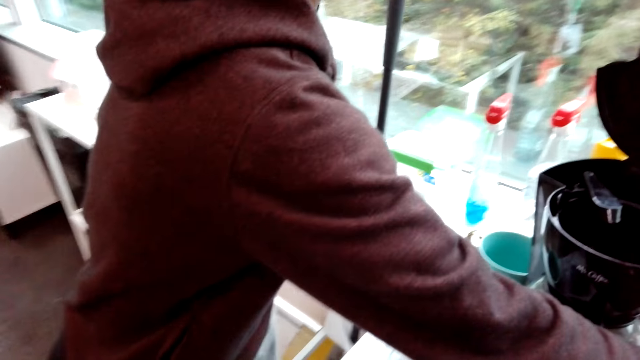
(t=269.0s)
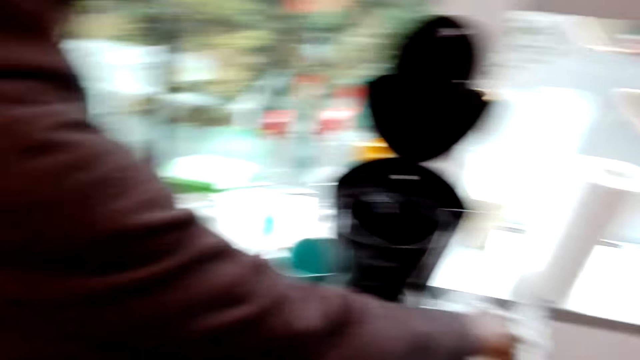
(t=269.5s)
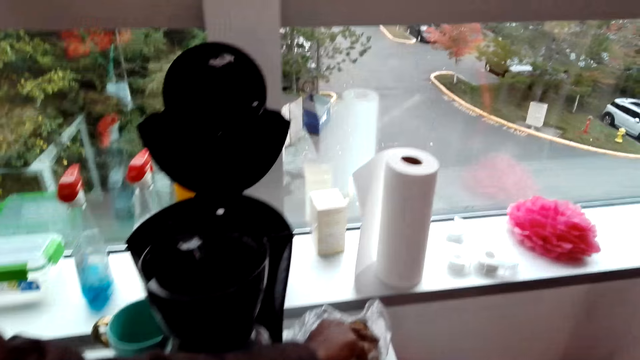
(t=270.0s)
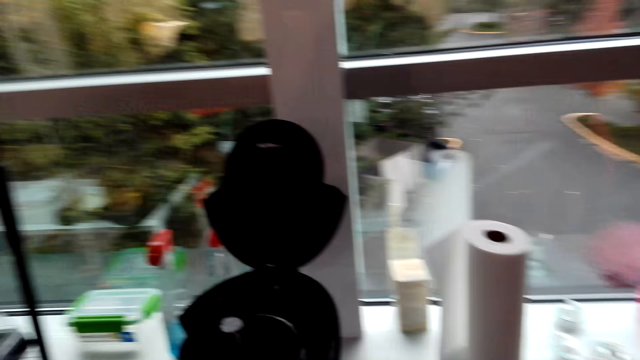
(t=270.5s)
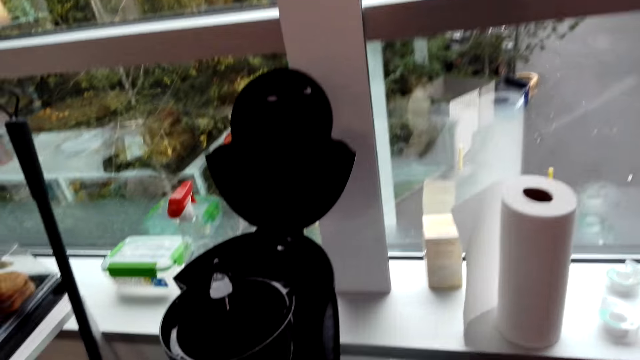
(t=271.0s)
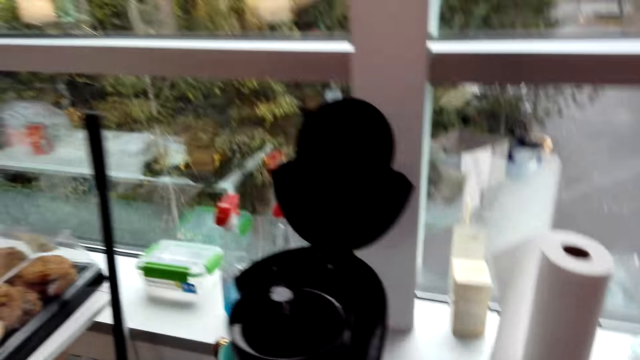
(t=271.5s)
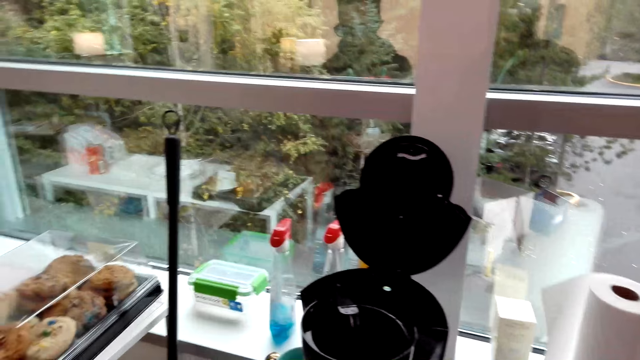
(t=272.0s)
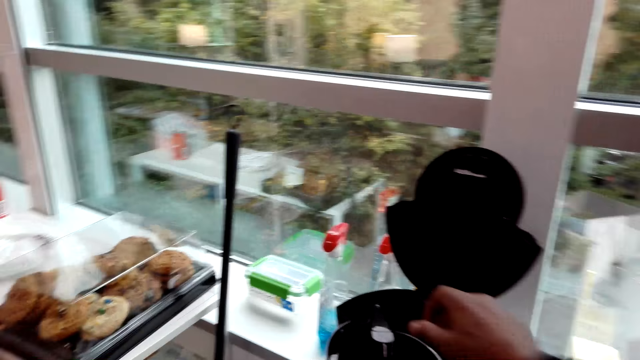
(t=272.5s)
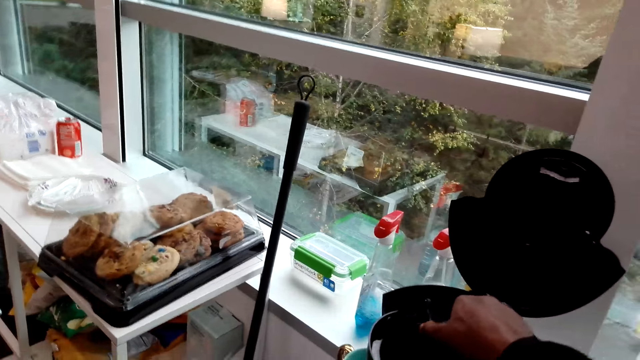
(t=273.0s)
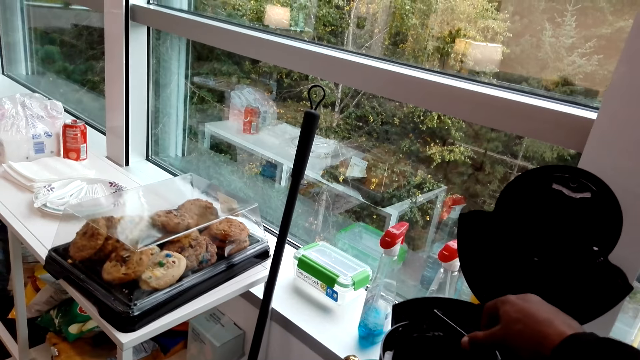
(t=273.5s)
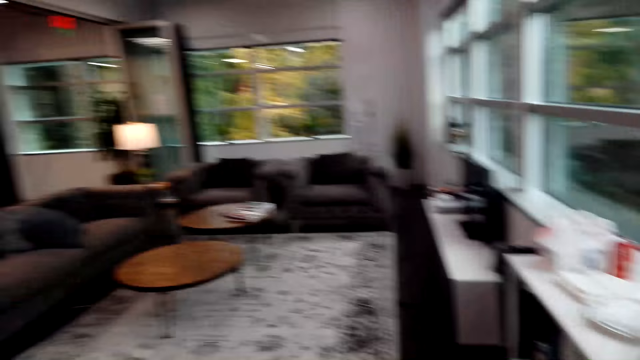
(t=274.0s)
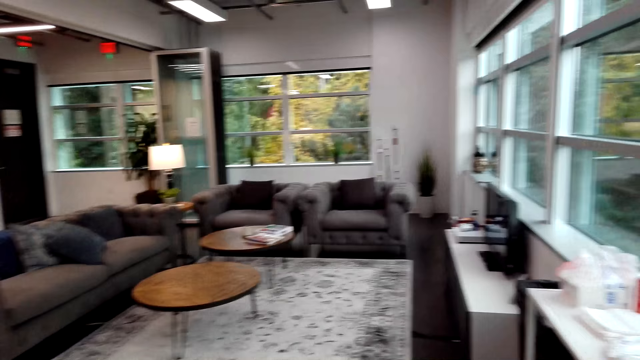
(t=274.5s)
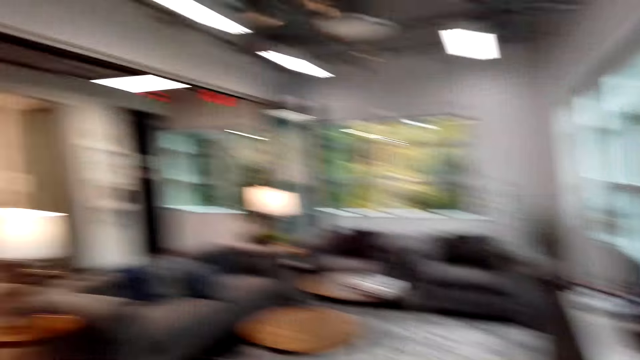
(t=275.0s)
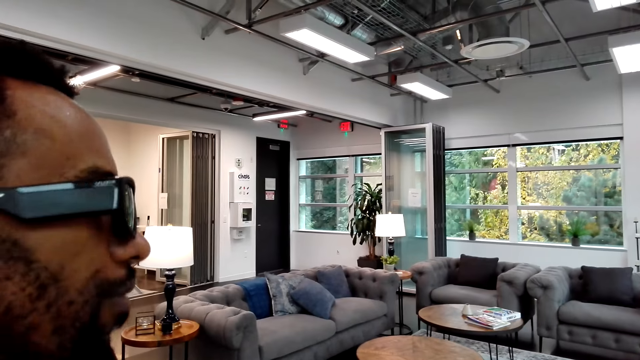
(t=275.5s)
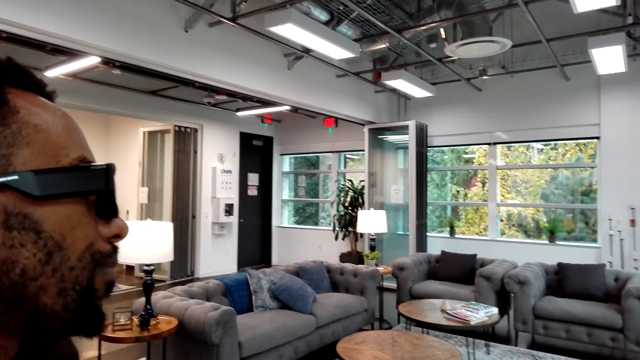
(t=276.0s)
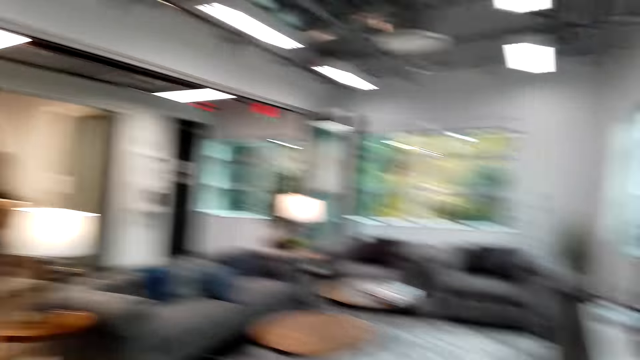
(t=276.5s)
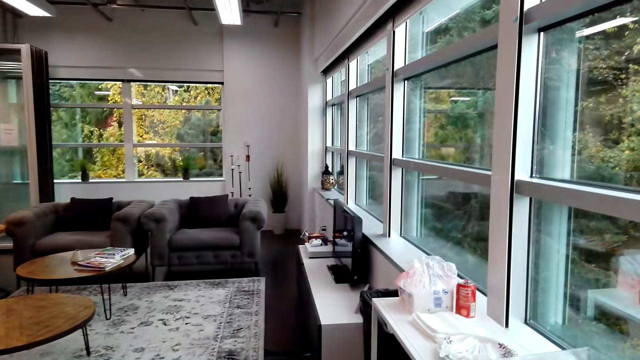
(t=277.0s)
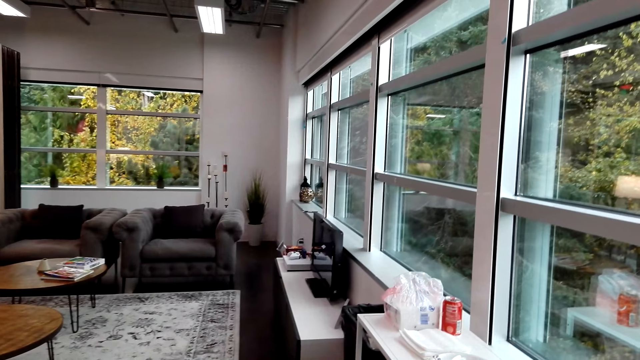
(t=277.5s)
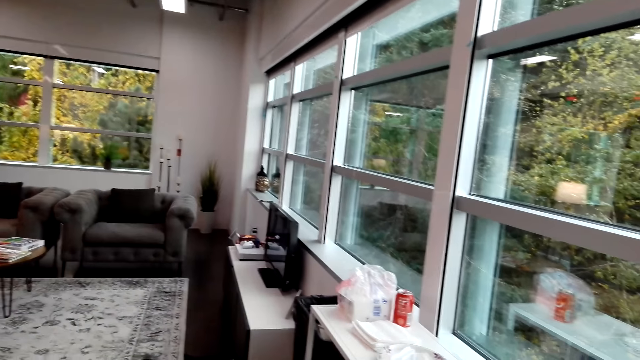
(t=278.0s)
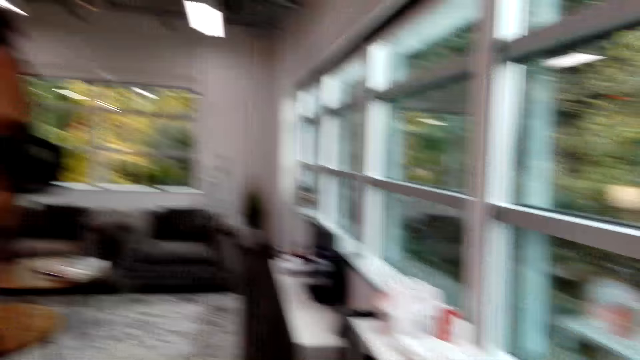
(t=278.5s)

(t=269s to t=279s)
A man does something. The camera wearer picks up something on the fridge, looks around and turns the coffee maker. They do something and look around. The man stands close to the camera wearer and talks to the camera wearer. The camera wearer looks around.

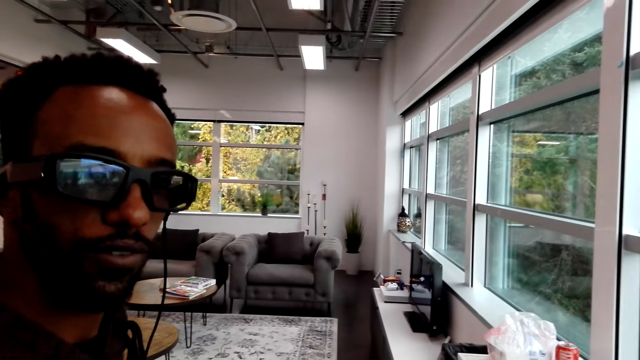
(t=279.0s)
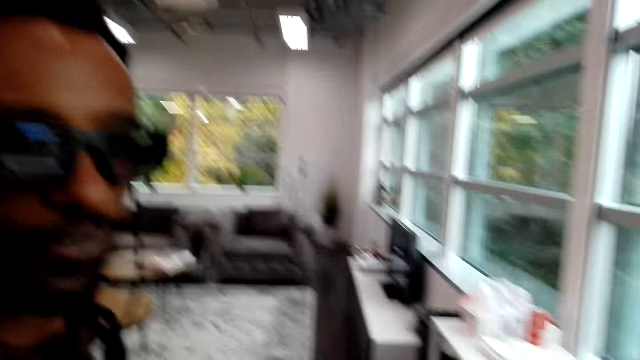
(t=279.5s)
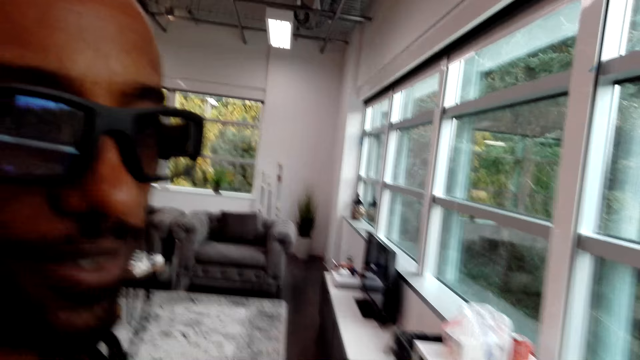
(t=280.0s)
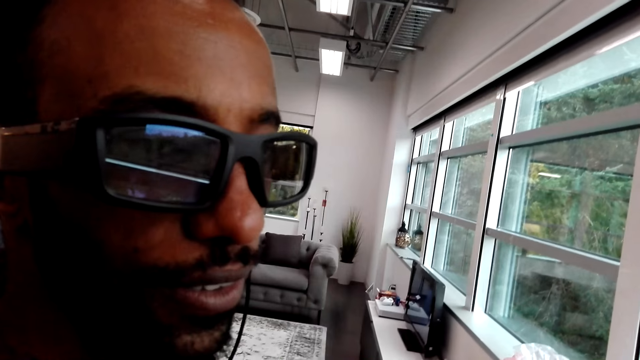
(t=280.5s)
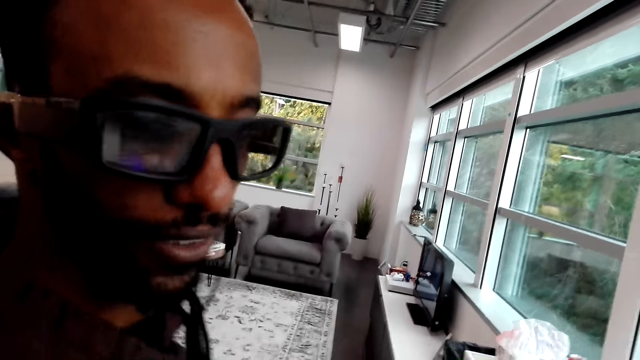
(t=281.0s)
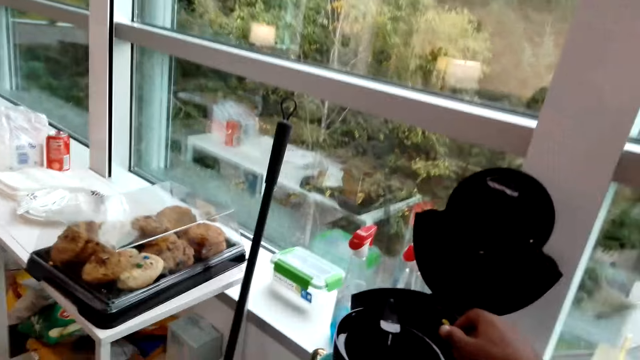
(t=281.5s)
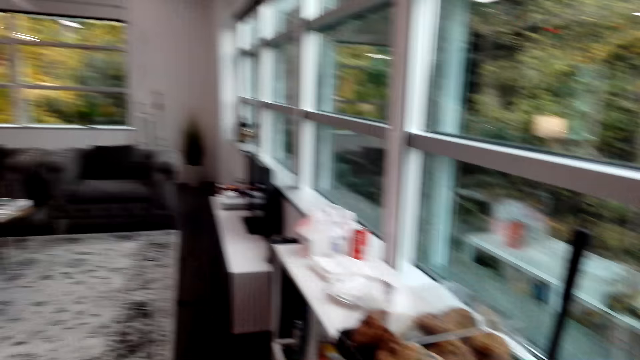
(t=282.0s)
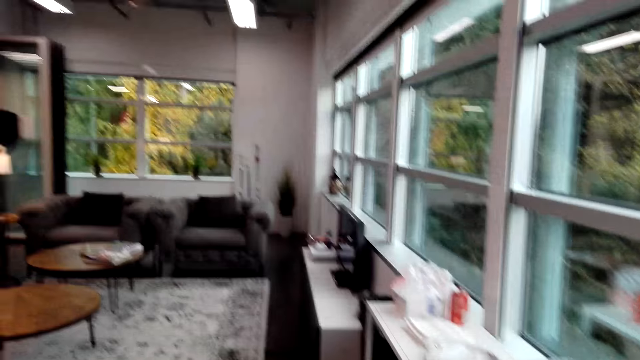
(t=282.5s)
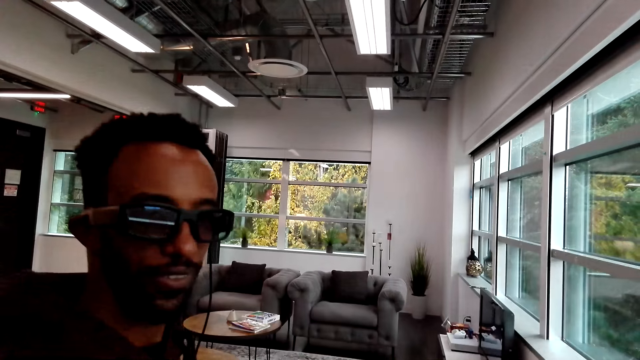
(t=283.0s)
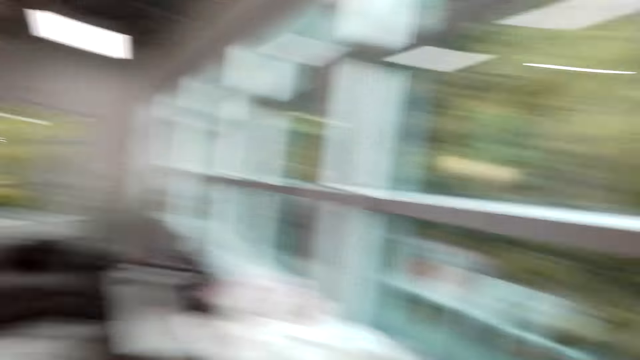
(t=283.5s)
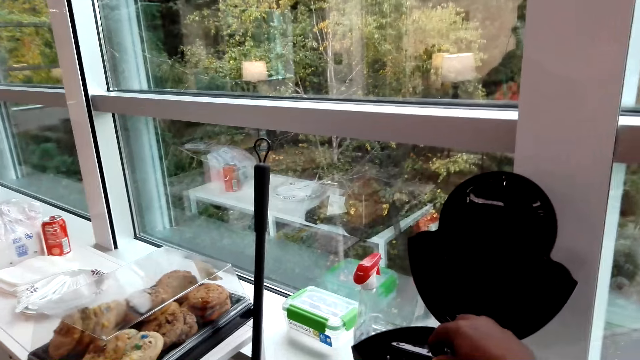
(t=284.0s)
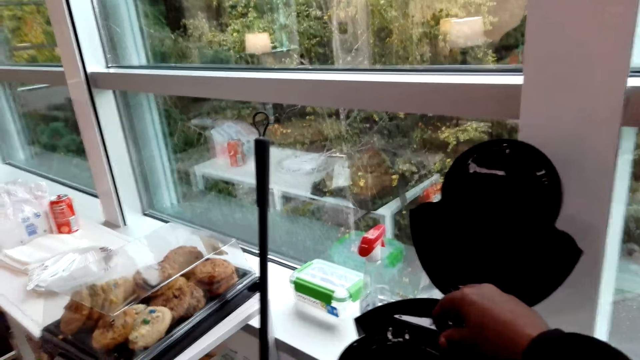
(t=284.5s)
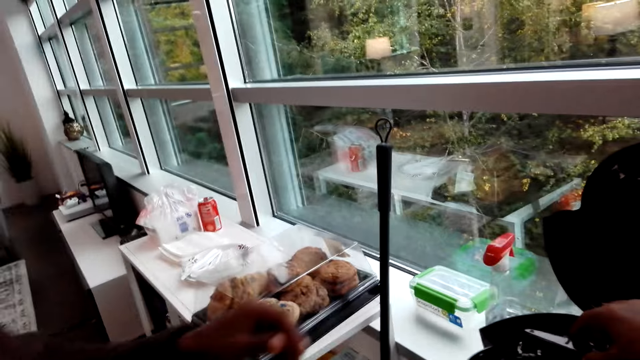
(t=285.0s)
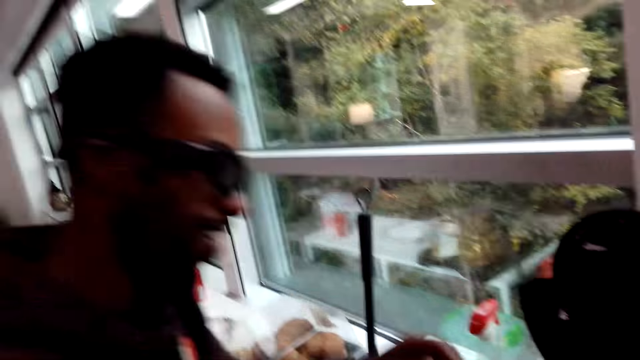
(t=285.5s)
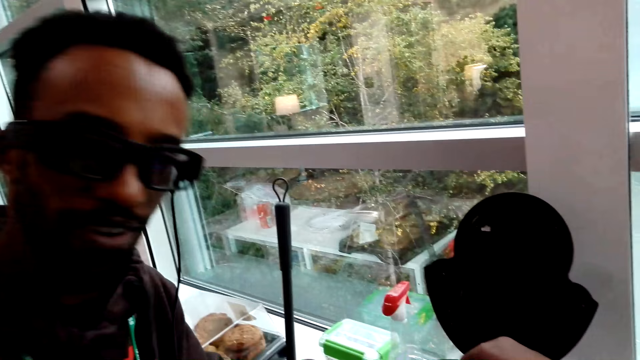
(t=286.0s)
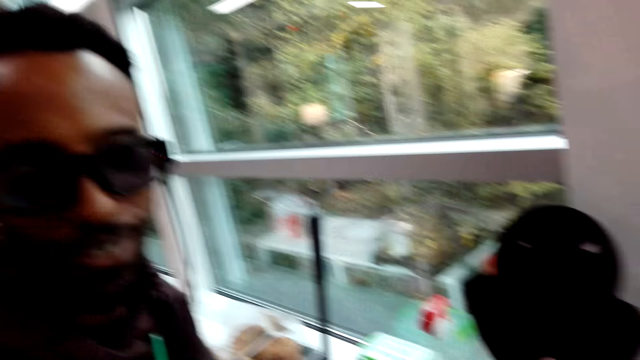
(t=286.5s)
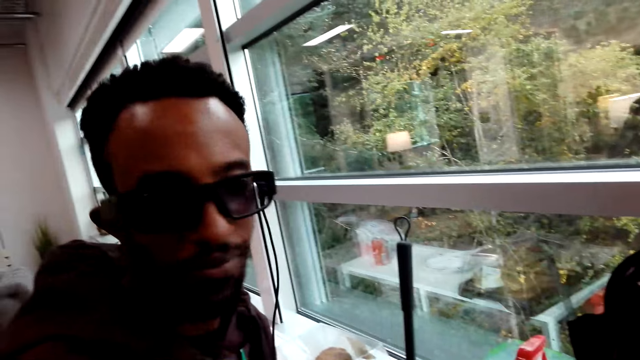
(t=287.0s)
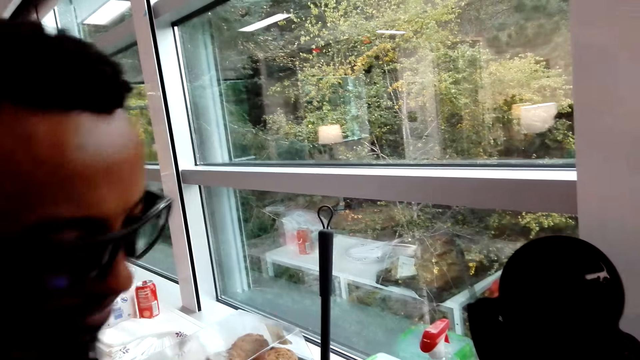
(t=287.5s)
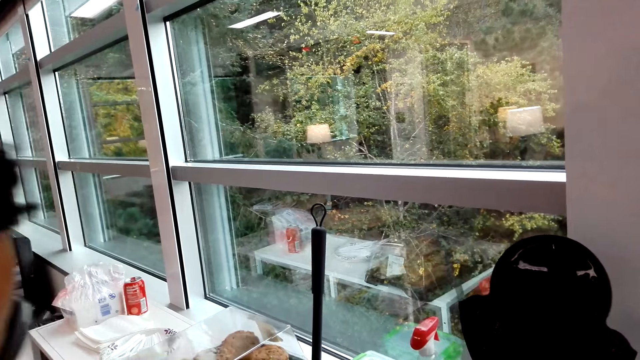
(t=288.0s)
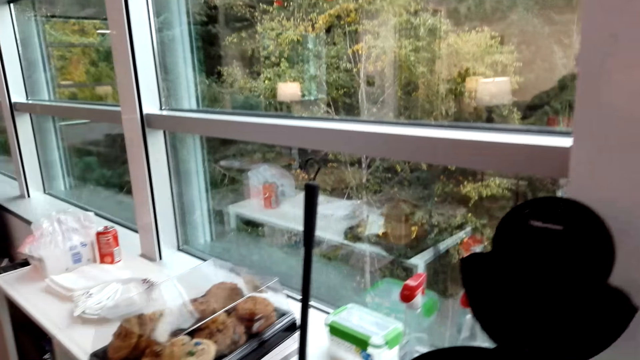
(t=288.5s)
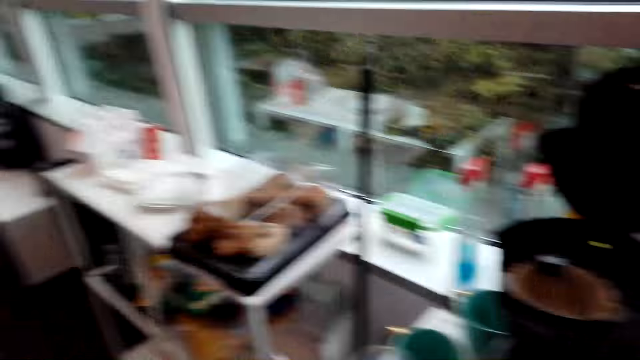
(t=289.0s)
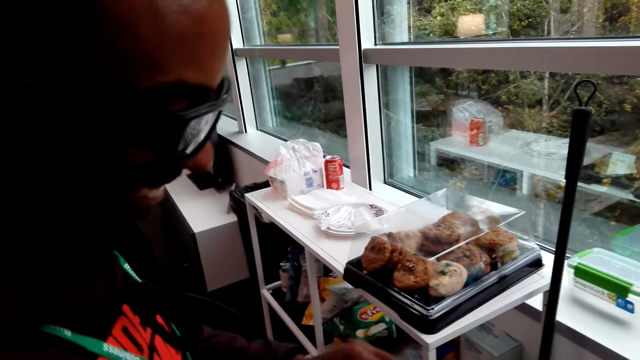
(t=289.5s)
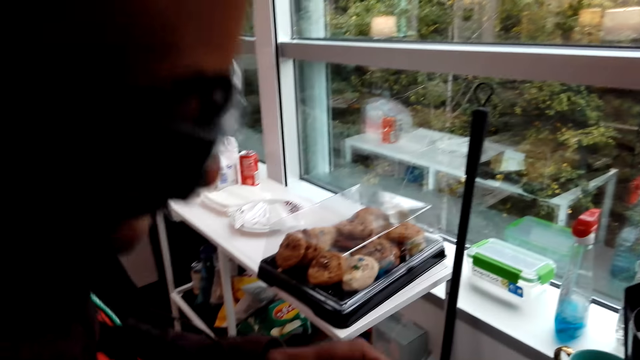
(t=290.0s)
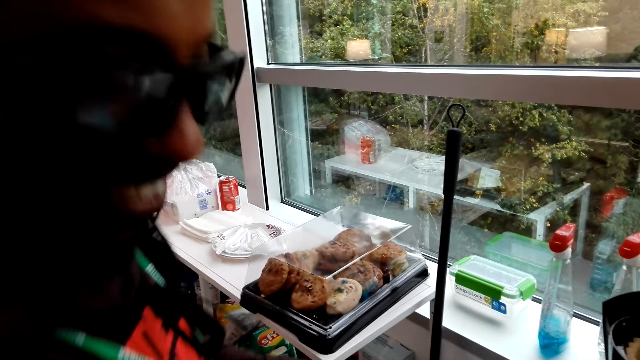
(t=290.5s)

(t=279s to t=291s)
A man stands close to the camera wearer. The man talks to the camera wearer. The man talks to the camera wearer again. The camera wearer looks around. They hold the coffee maker. They look around again. The man stands close to the camera wearer and looks around. The camera wearer looks around and holds the coffee maker. Another man moves around. The first man does something and talks to the camera wearer. The camera wearer looks around. The other man moves his hand. The camera wearer does something. The other man moves around.
